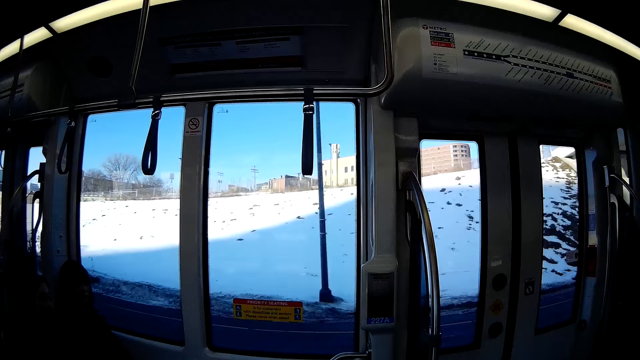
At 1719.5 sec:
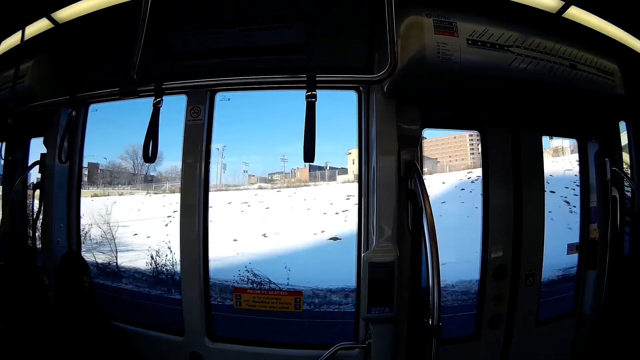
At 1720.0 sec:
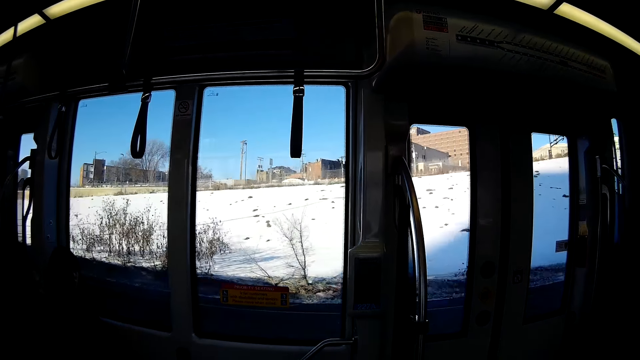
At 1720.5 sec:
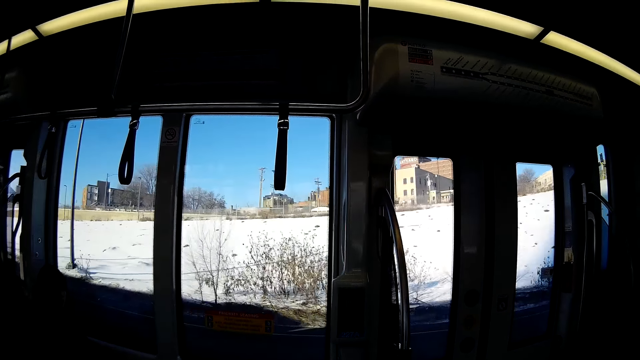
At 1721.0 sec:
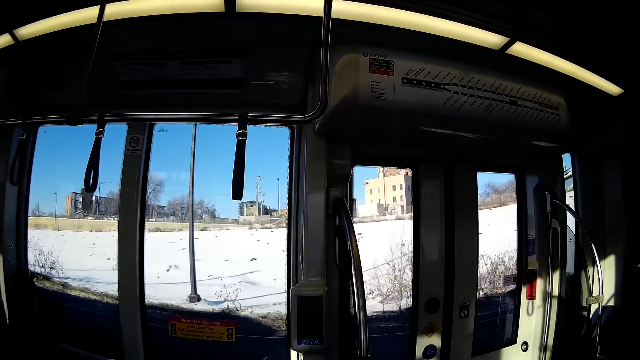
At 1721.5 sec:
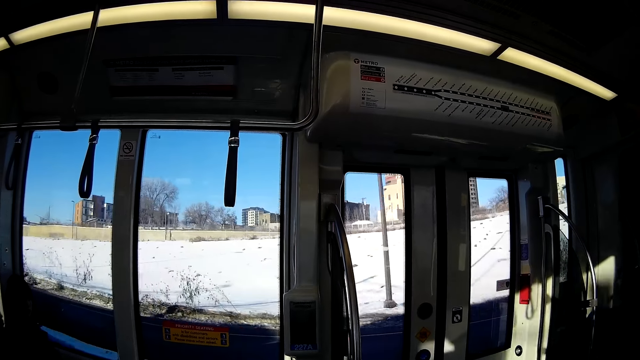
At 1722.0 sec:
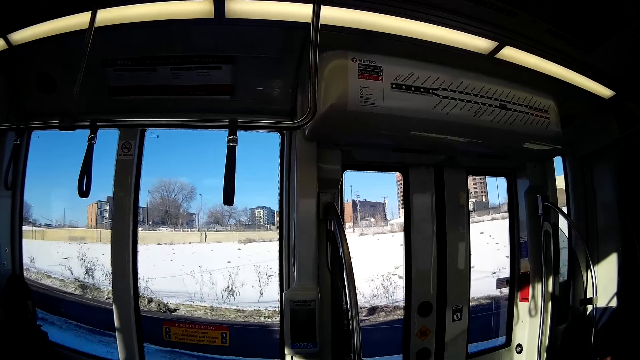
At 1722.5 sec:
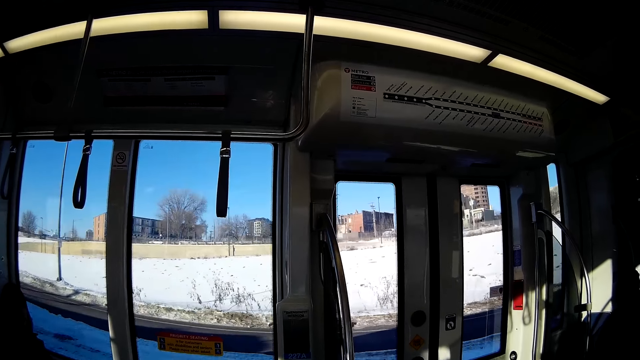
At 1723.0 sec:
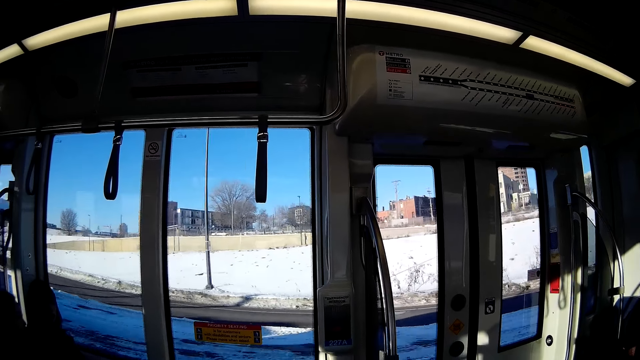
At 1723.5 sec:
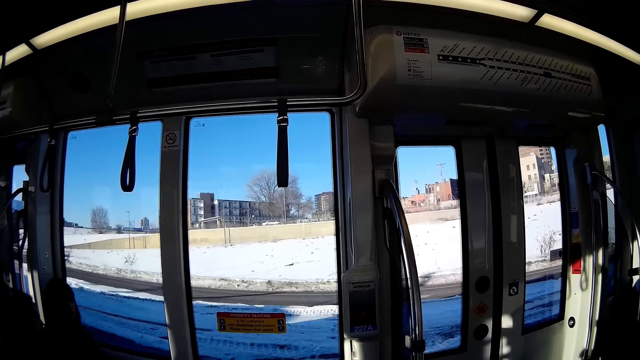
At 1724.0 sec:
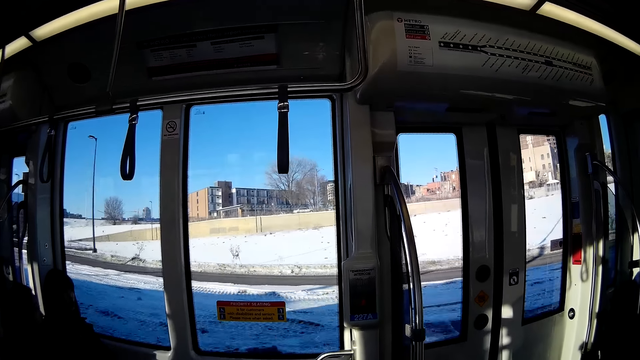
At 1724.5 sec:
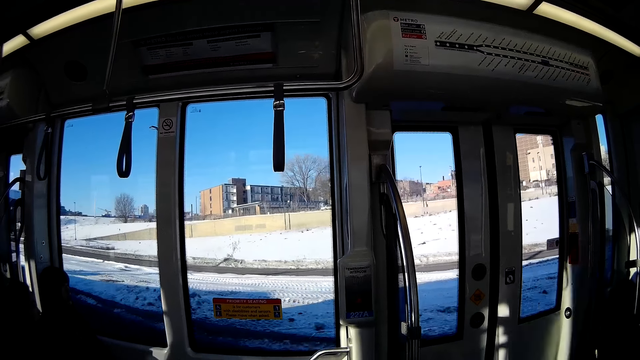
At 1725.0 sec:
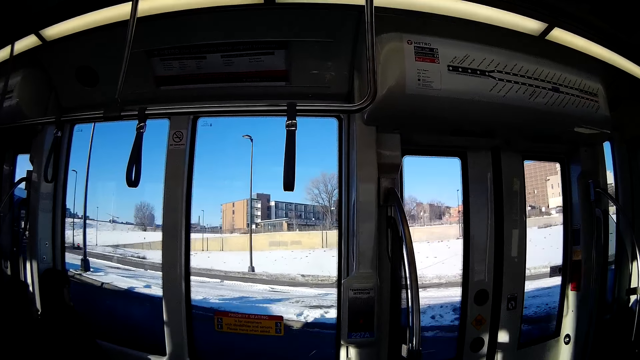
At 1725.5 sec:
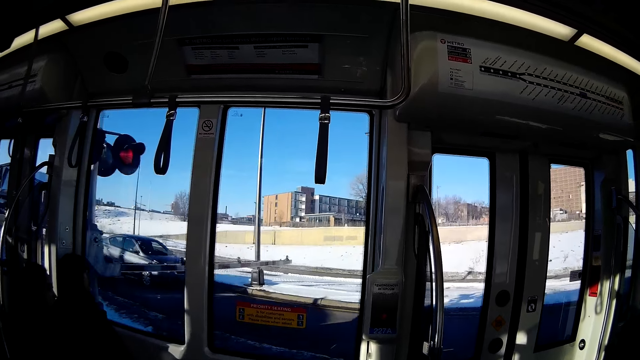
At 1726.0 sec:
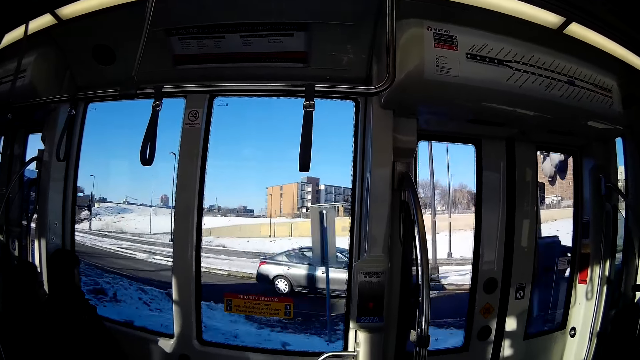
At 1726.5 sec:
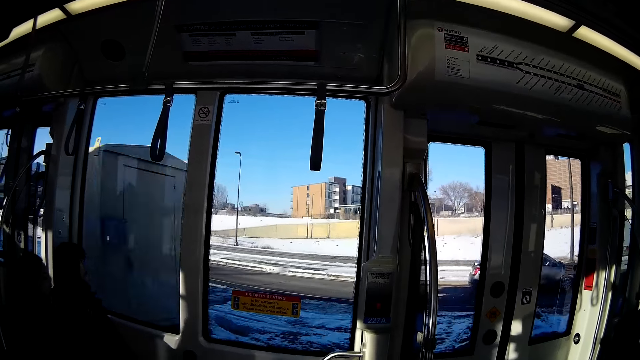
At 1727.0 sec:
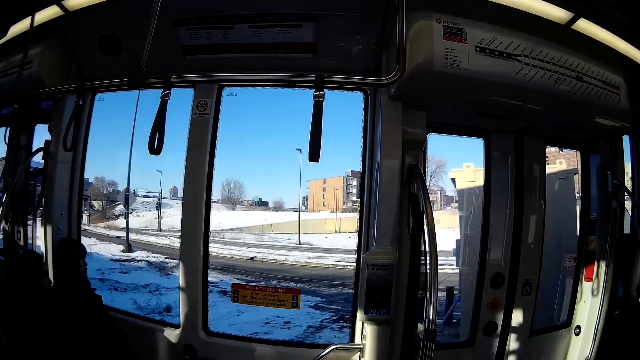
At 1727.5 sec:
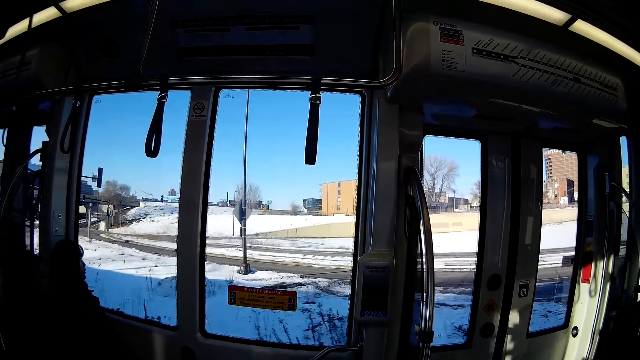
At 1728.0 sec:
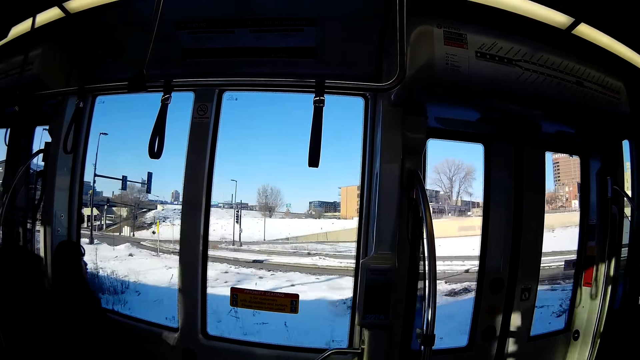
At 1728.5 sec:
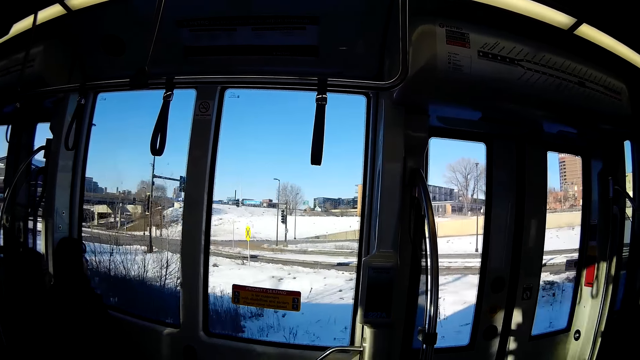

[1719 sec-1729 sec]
The camera wearer looks around.

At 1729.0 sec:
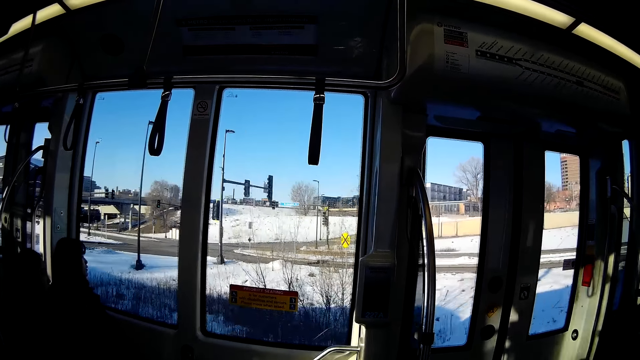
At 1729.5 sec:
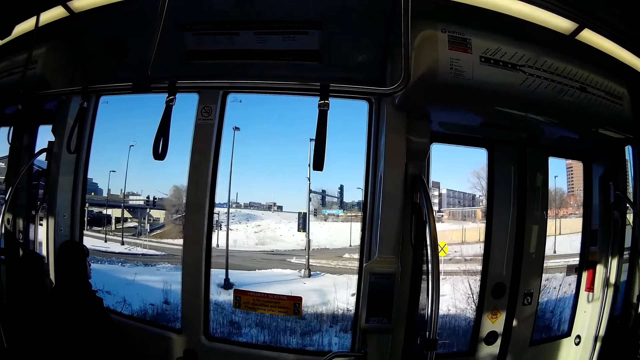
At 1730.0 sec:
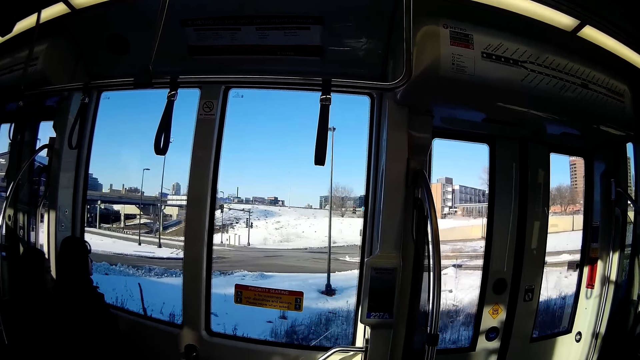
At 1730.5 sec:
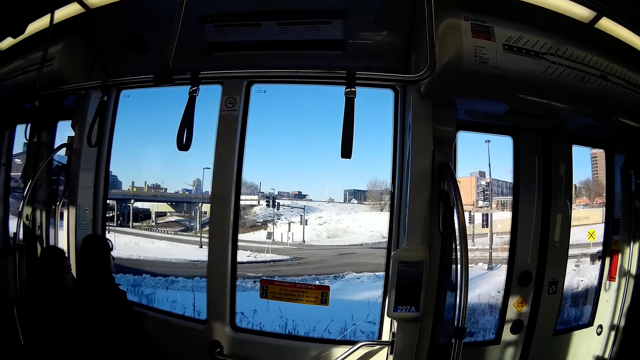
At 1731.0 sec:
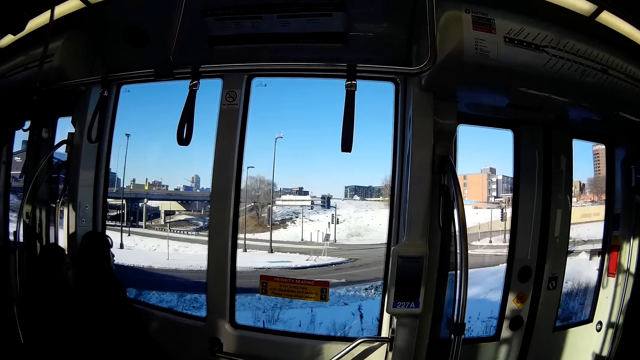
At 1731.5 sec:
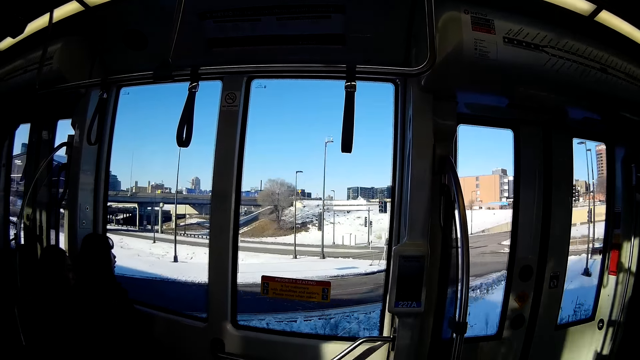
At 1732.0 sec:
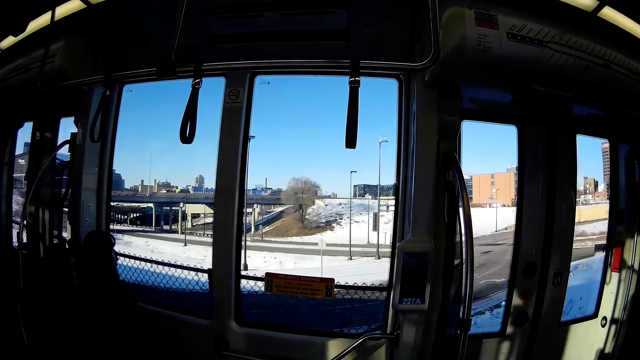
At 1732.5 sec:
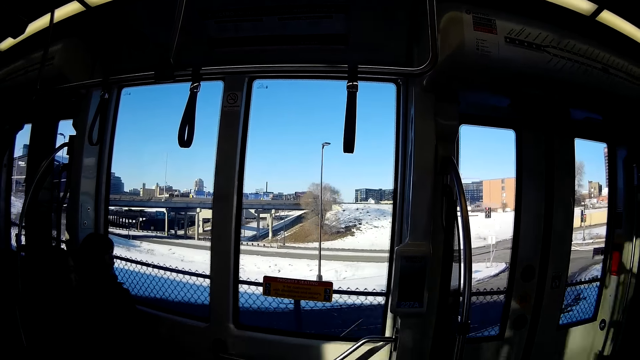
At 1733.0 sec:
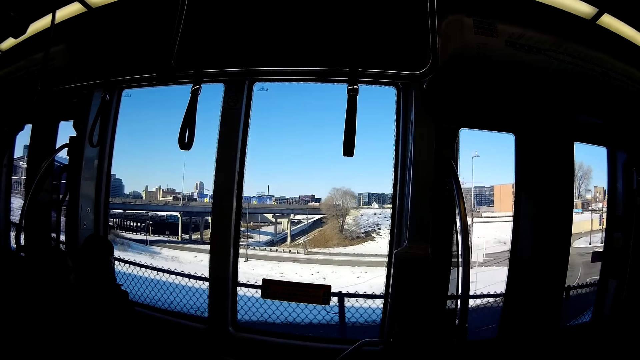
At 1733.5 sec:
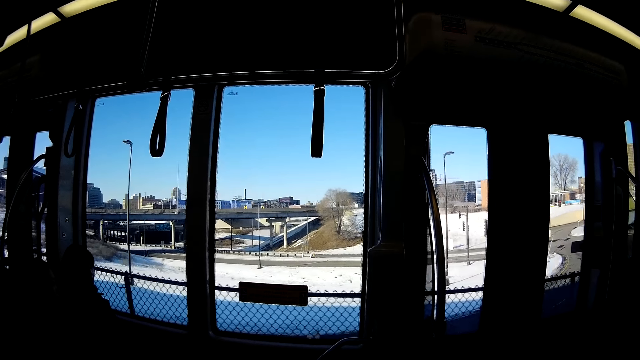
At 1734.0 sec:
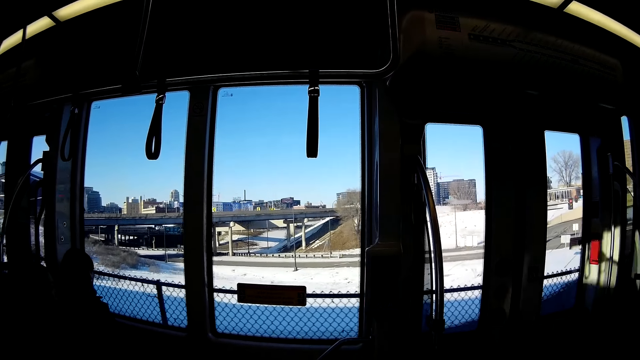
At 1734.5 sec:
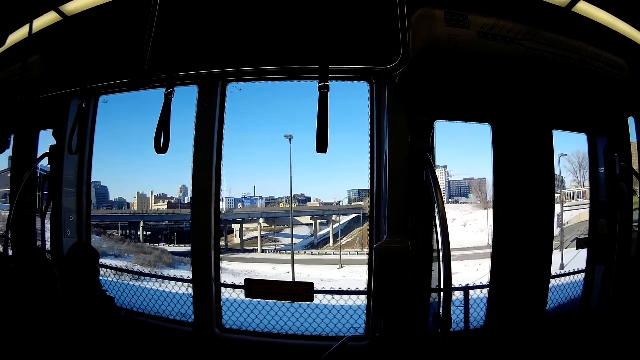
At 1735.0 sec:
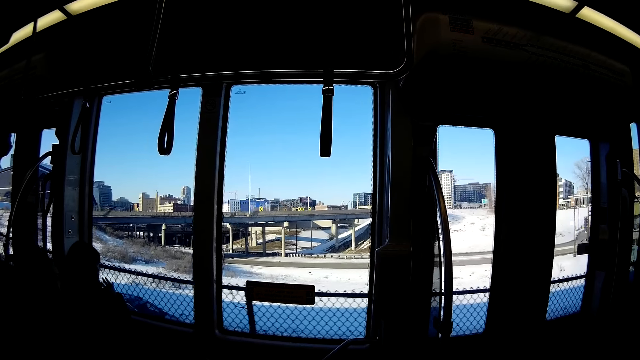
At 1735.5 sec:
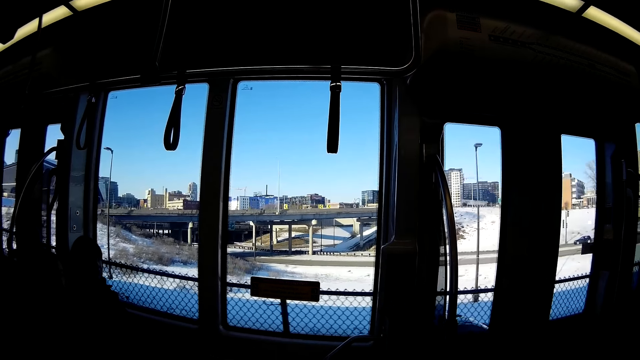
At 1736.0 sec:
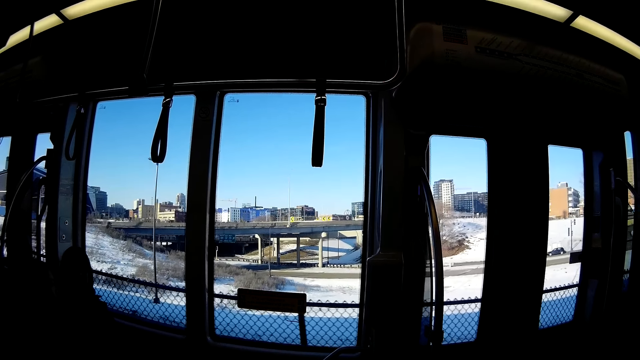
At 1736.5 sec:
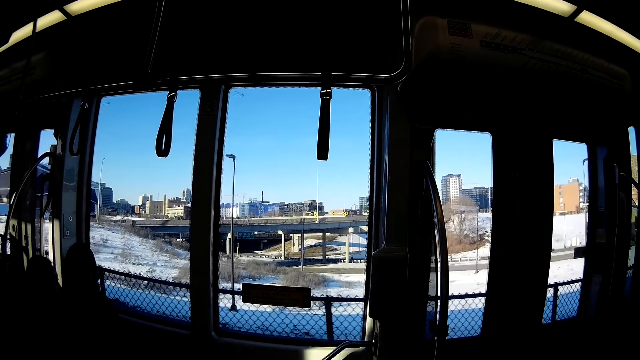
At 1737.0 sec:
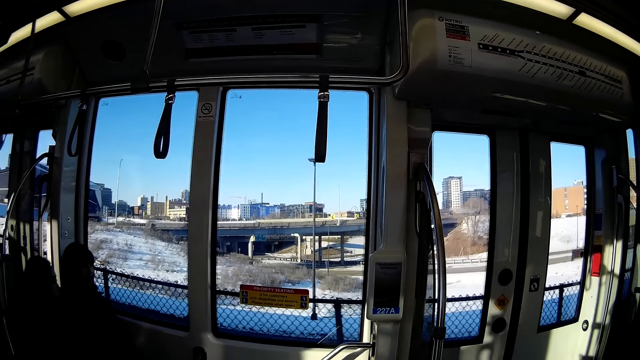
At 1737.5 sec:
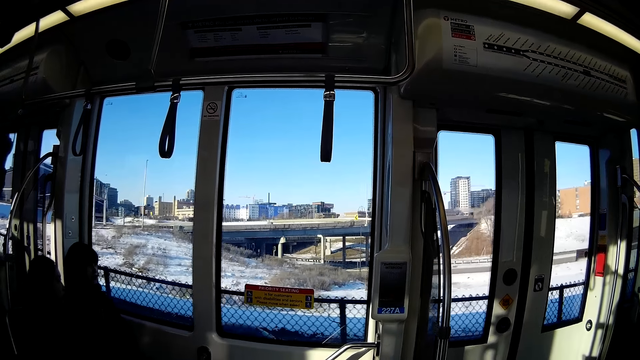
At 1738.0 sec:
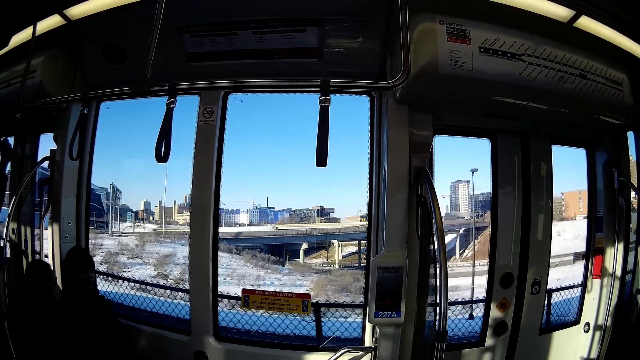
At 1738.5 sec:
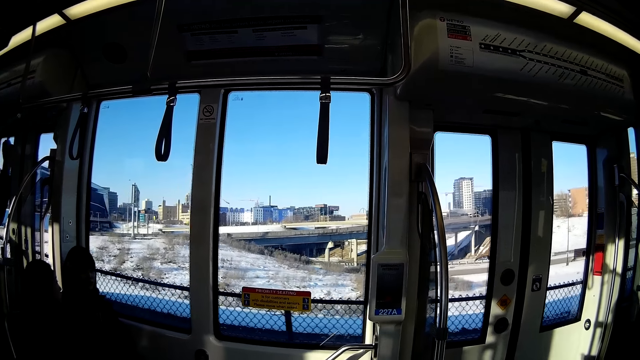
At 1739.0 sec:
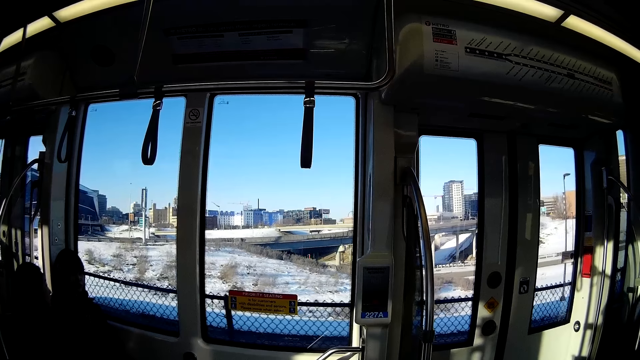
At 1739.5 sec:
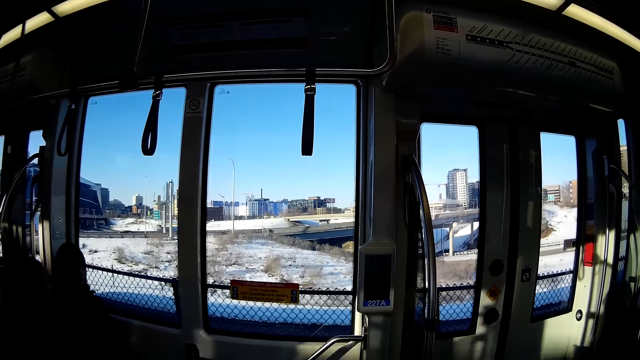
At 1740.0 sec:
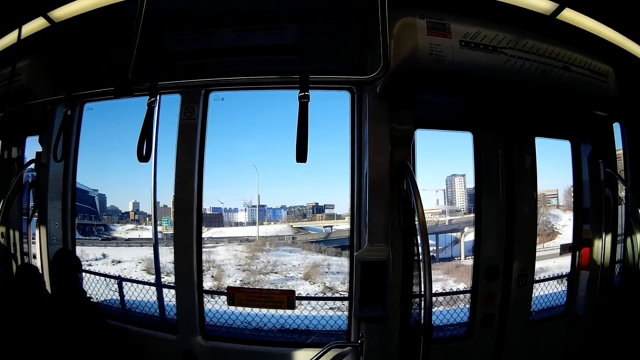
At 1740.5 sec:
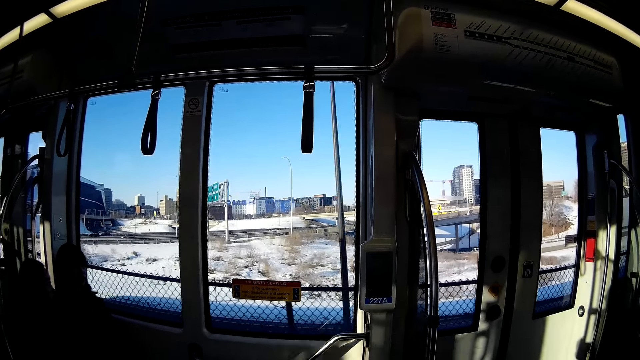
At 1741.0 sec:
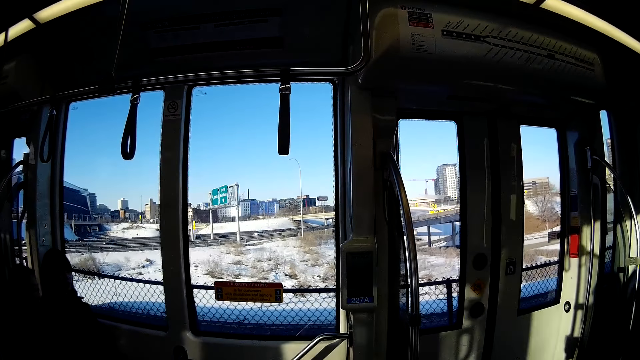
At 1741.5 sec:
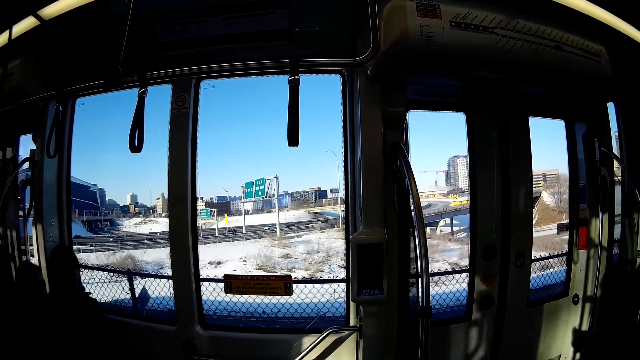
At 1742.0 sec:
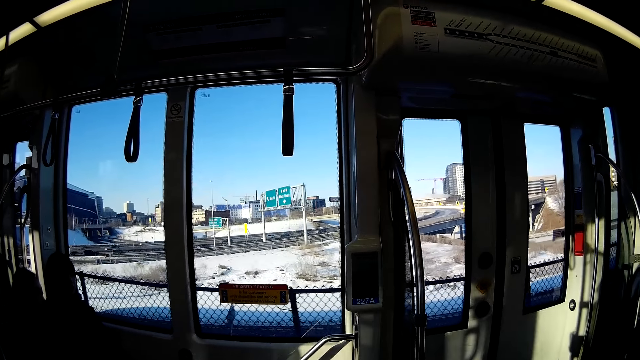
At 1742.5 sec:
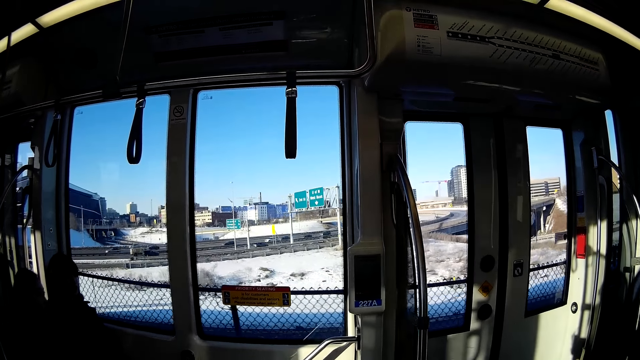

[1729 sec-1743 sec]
The camera wearer looks around. The woman touches her face with her left hand. The camera wearer looks around.
